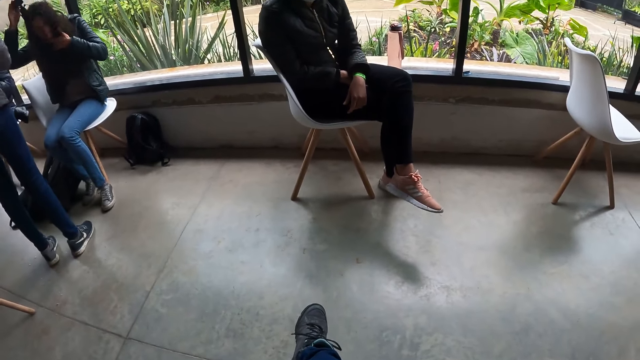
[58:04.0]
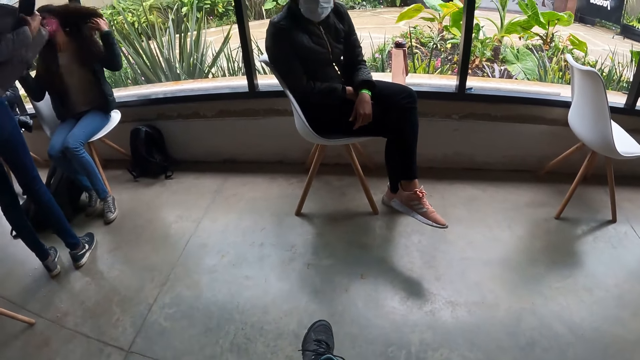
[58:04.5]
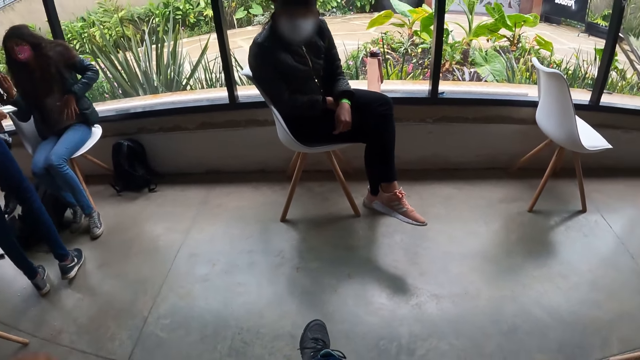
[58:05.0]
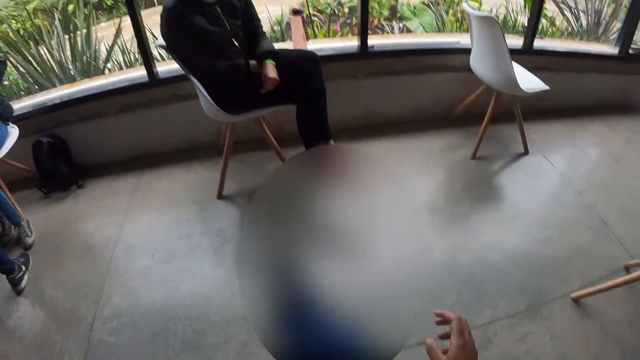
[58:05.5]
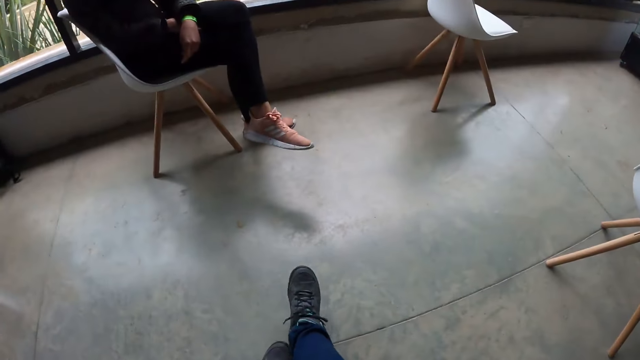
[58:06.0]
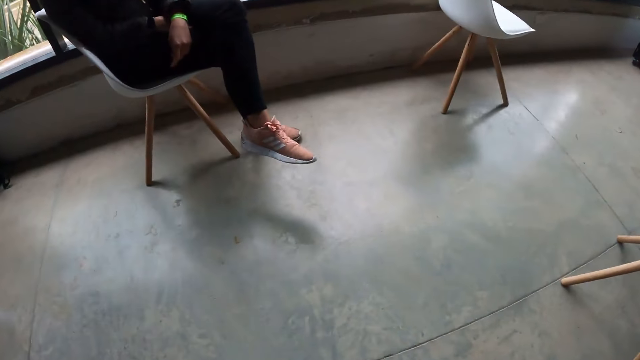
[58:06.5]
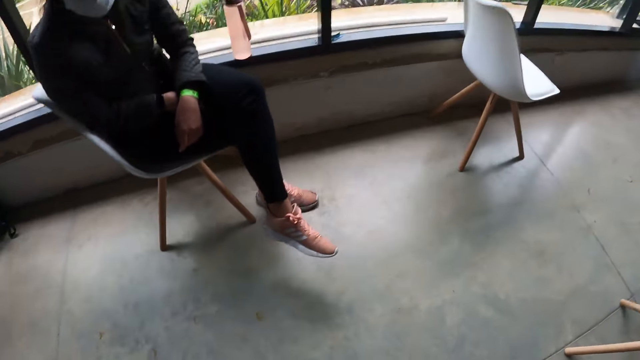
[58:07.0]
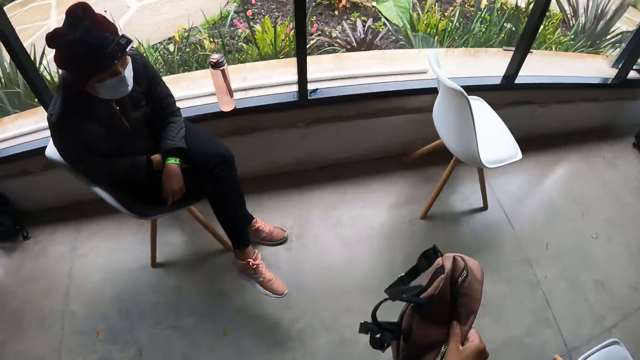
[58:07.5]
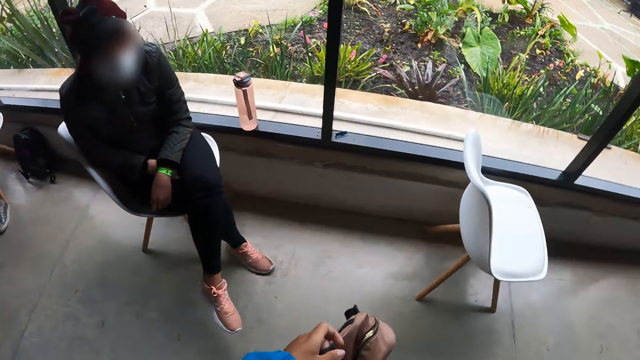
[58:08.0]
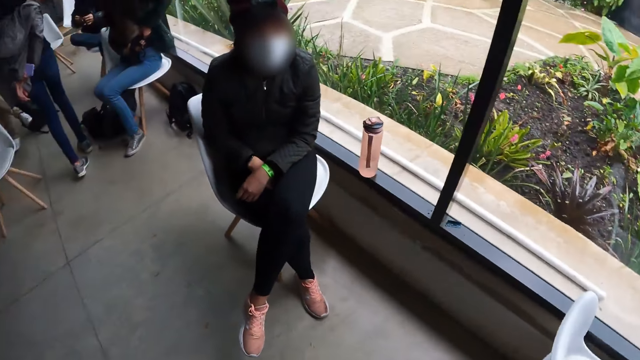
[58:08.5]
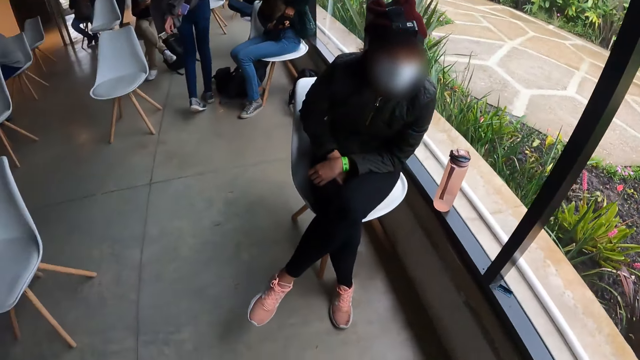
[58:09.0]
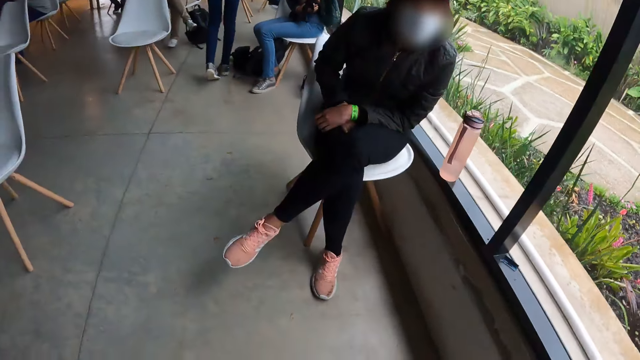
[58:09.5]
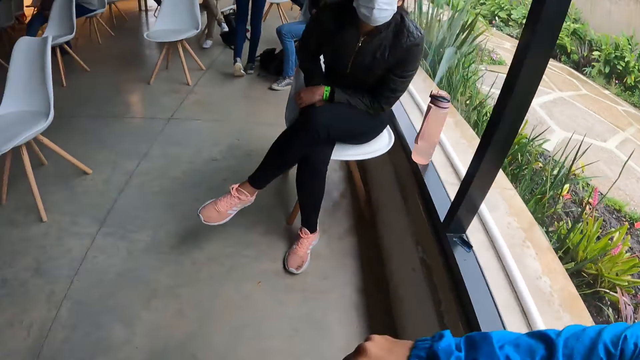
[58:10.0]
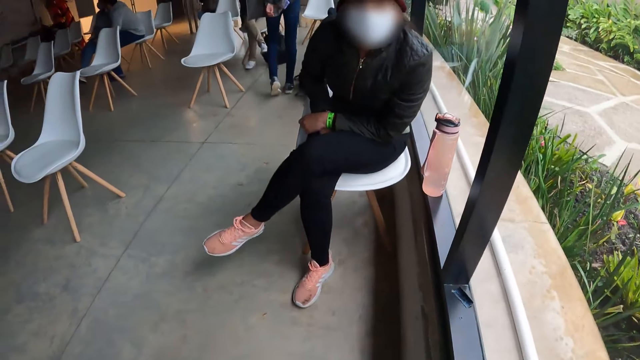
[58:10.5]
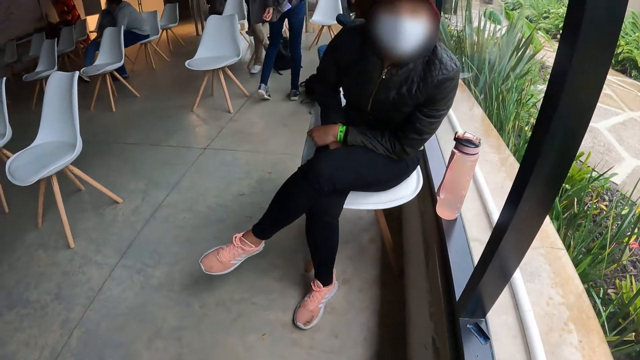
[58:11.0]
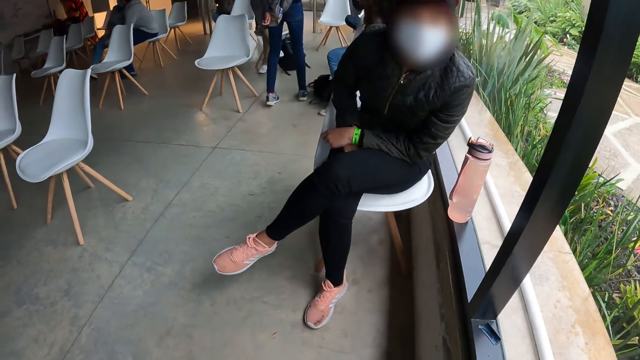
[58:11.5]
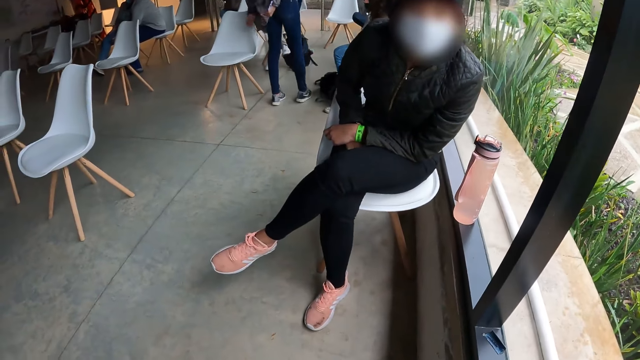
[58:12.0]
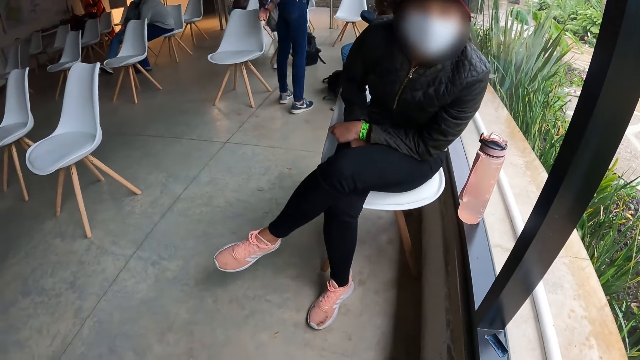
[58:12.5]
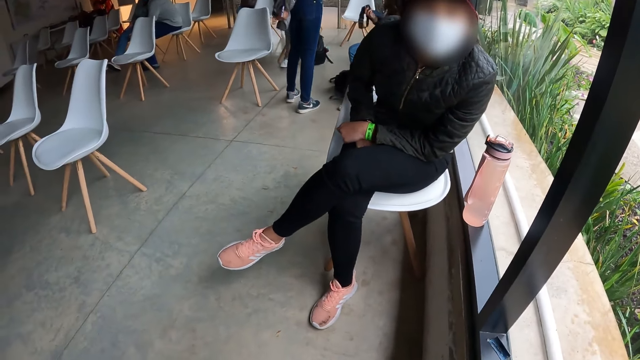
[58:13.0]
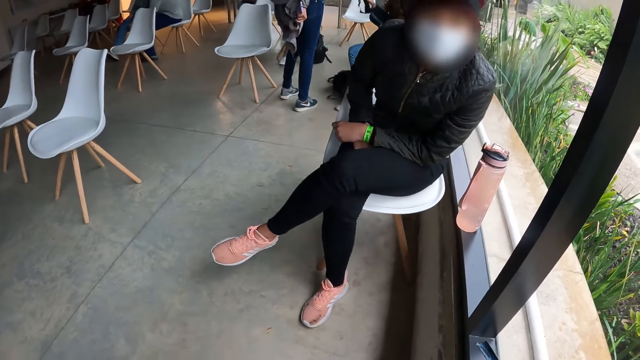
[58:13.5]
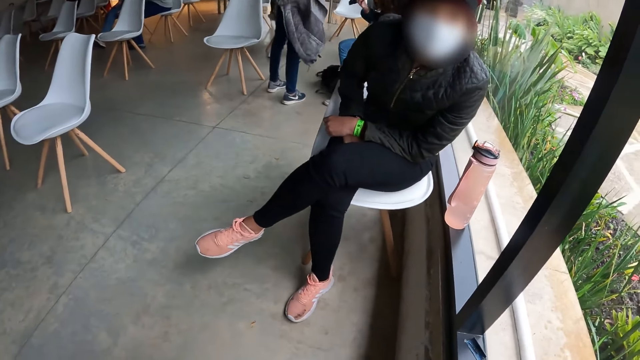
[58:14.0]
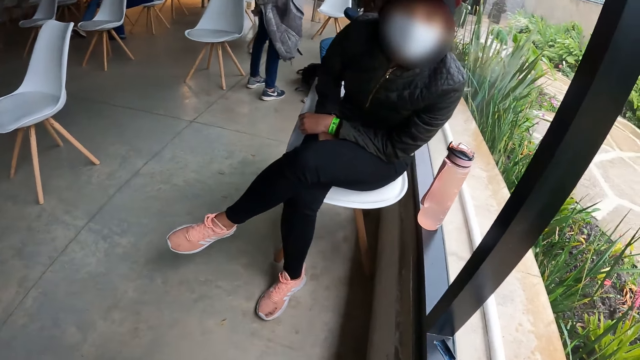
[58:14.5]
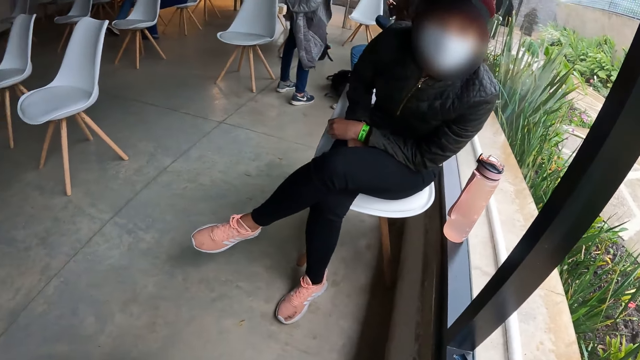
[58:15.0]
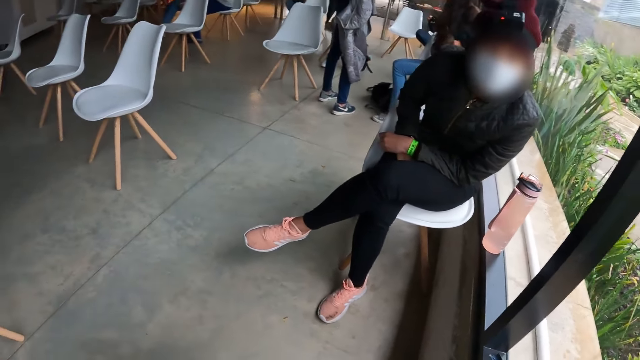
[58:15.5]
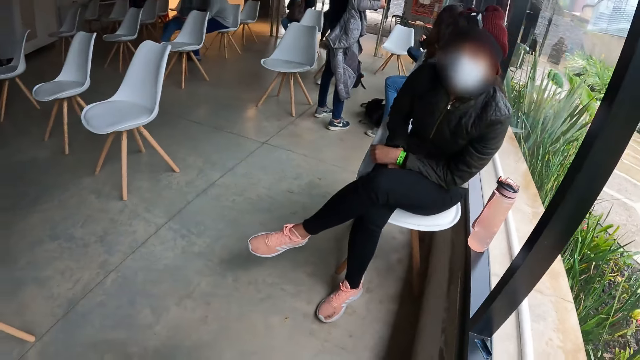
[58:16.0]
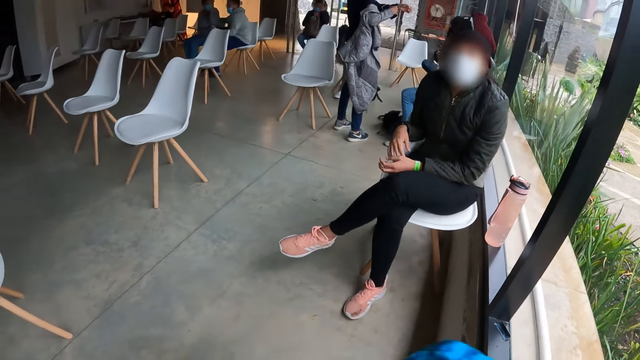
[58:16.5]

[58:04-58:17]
The camera wearer looks at a person. She stands from the chair and walks around the room. She holds the bag with her right hand. She holds the bag with both hands. She sits on the chair. She interacts with a woman. Another woman pulls off her jacket with her hands. The camera wearer looks at the person.

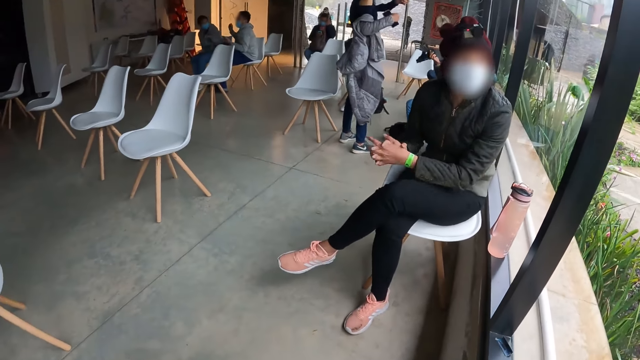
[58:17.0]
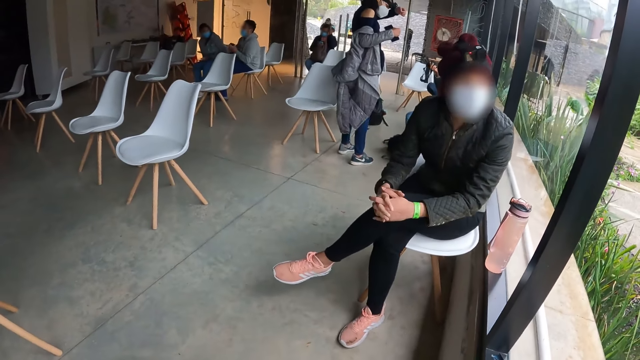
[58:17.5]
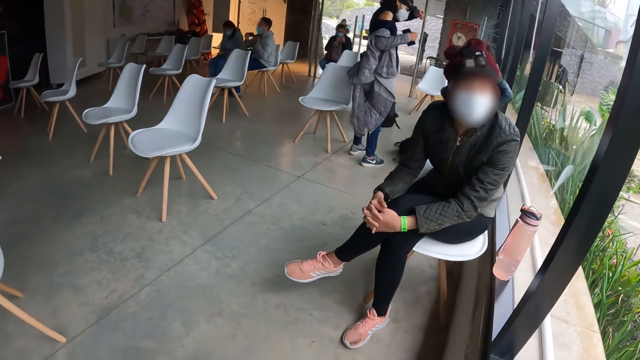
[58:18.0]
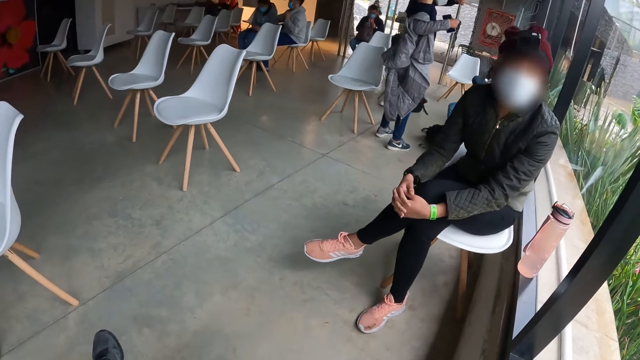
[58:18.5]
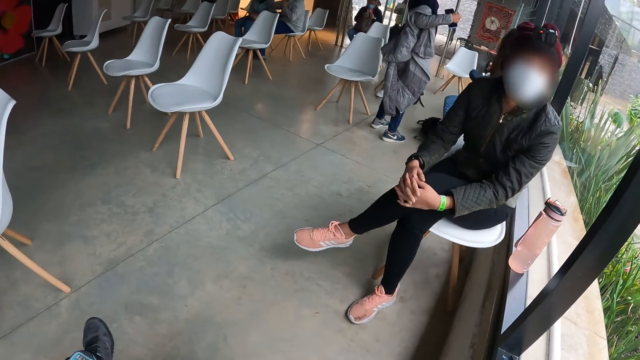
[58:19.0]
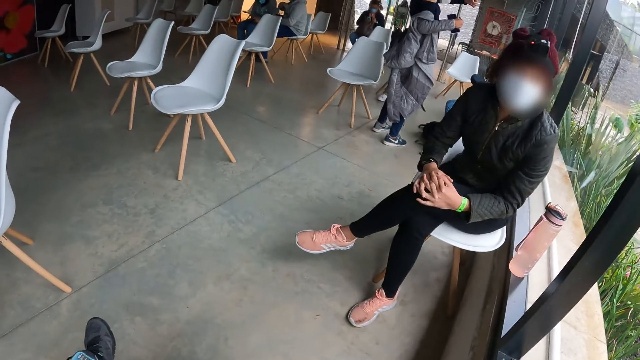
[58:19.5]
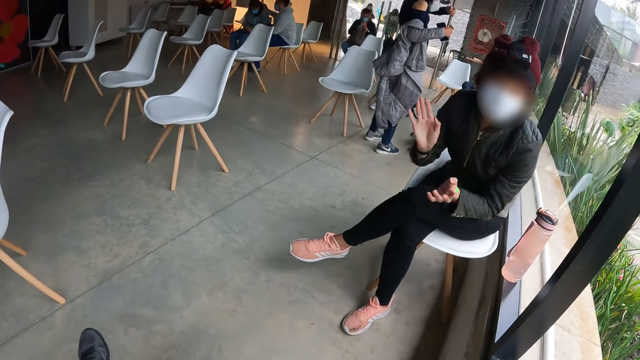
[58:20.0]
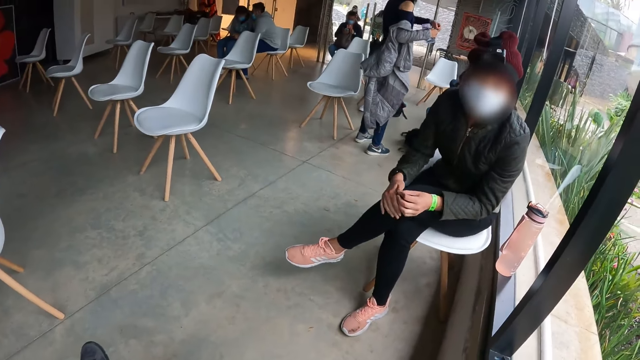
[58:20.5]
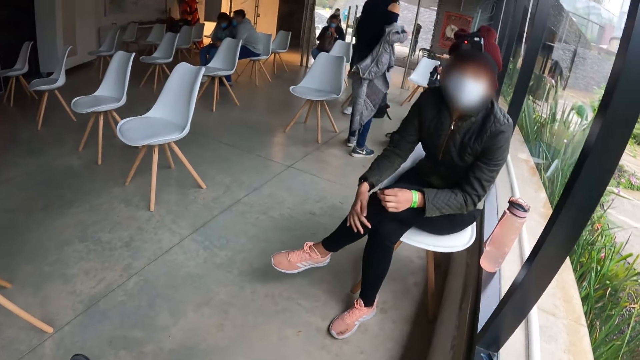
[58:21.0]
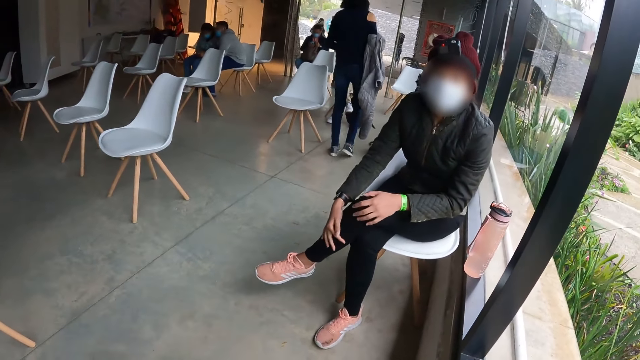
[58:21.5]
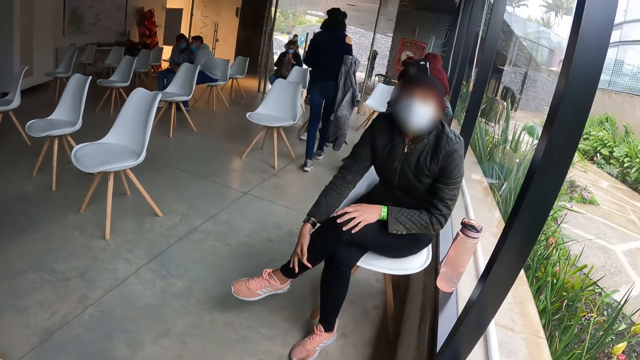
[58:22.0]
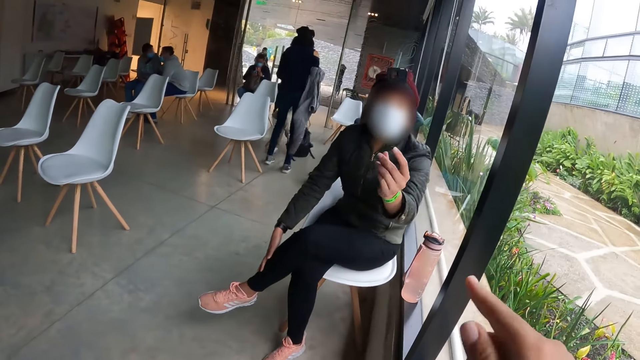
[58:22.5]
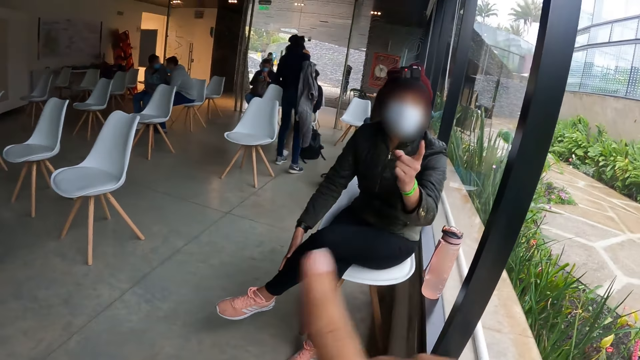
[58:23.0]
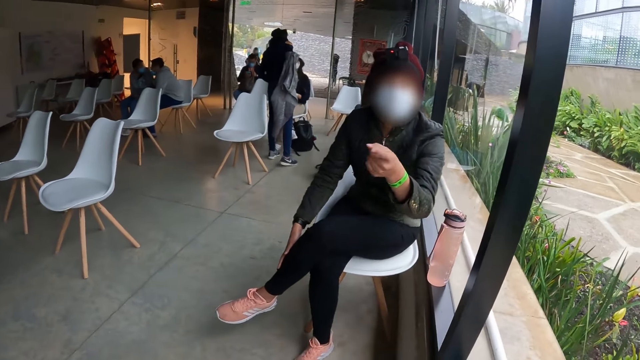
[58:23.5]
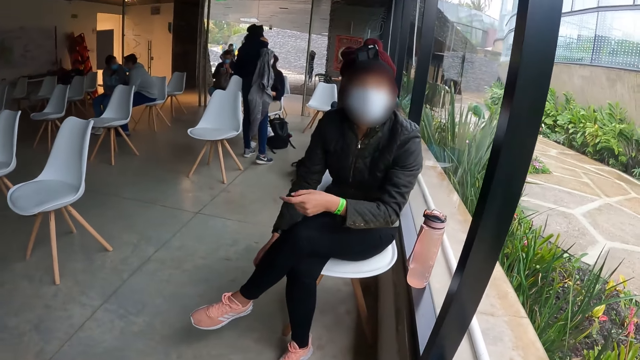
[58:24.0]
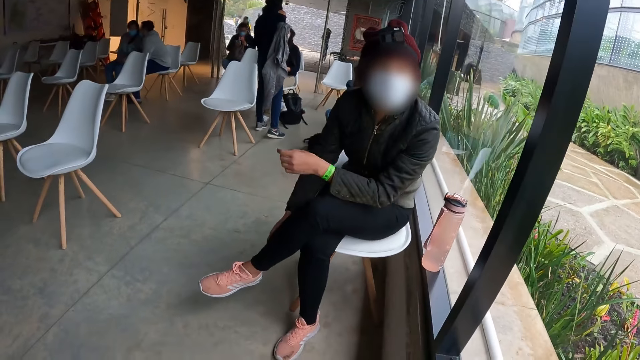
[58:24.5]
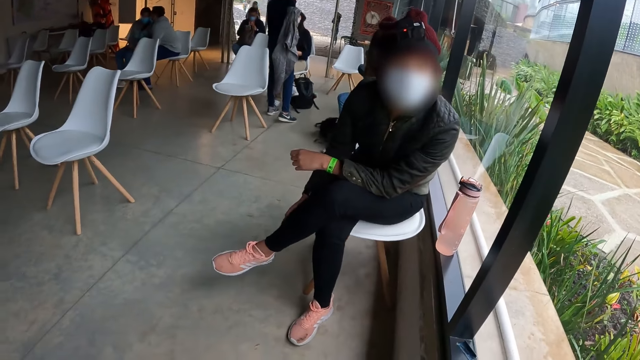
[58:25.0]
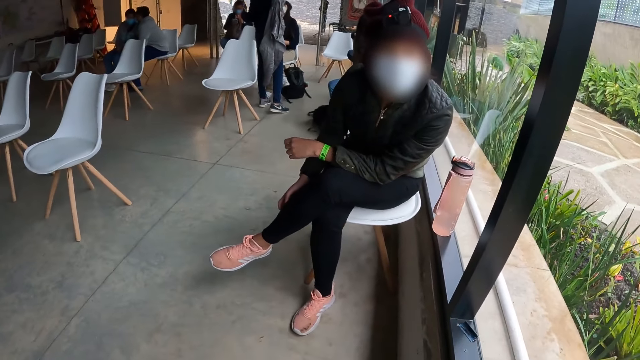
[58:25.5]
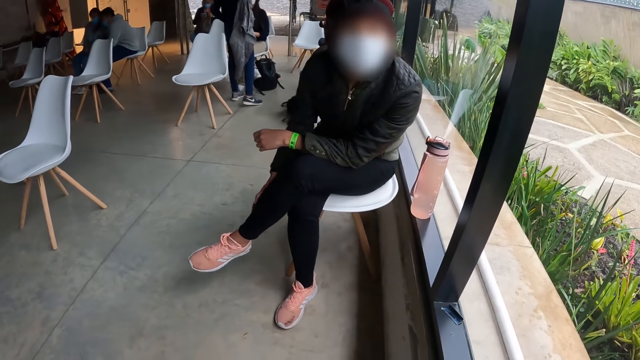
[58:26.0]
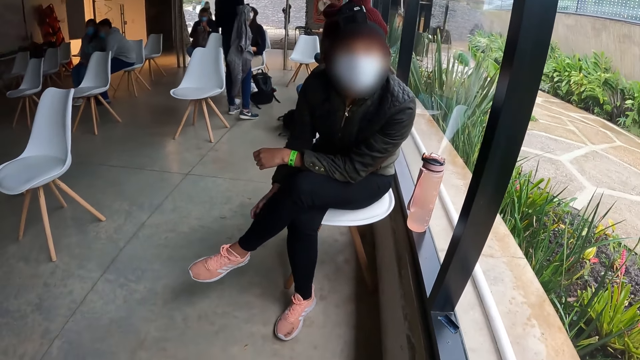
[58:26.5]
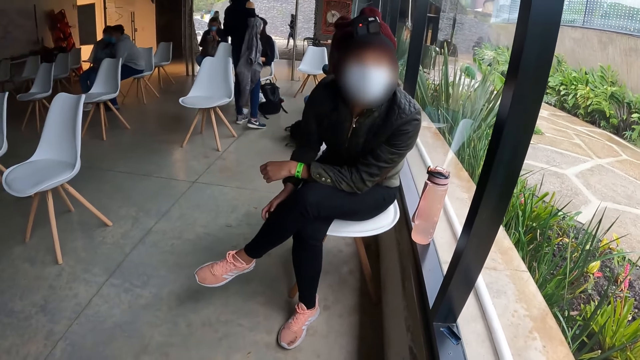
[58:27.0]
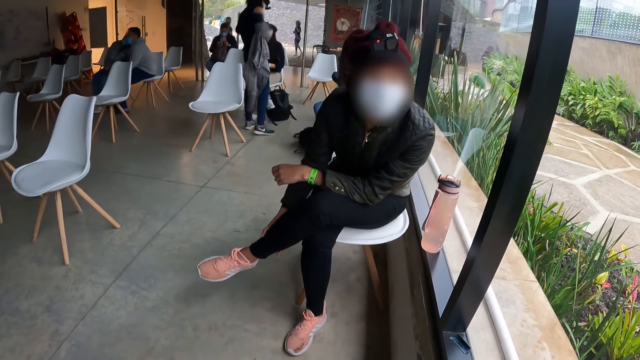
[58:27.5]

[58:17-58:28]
A woman interacts with another woman. The camera wearer talks with a person.
